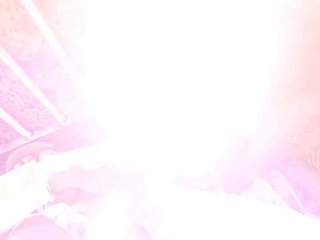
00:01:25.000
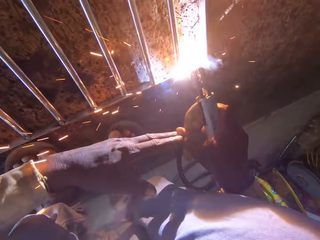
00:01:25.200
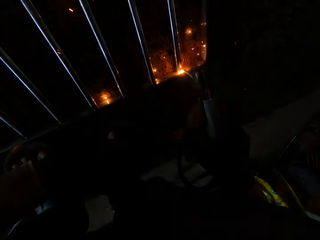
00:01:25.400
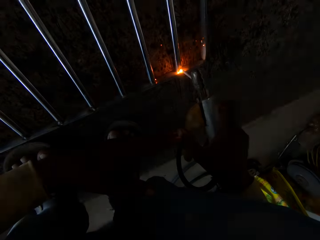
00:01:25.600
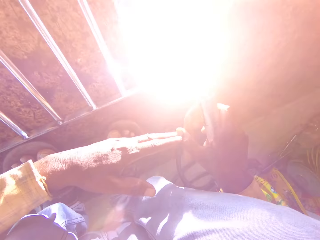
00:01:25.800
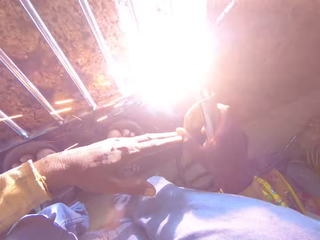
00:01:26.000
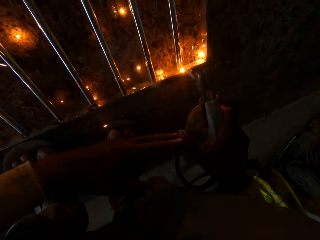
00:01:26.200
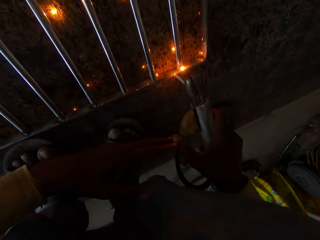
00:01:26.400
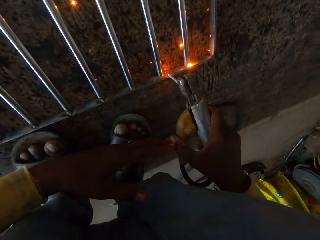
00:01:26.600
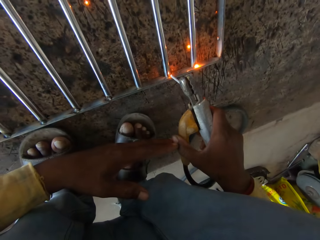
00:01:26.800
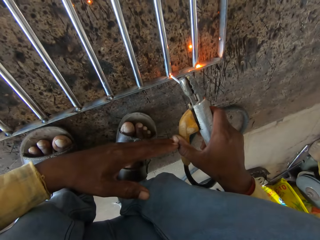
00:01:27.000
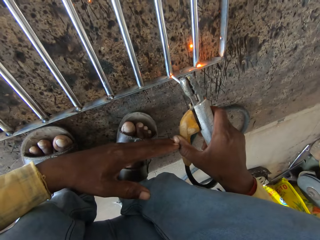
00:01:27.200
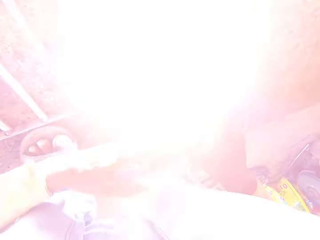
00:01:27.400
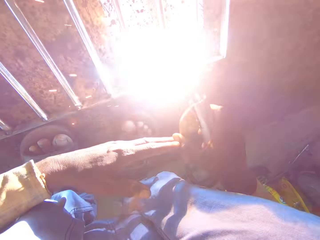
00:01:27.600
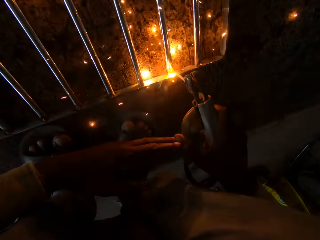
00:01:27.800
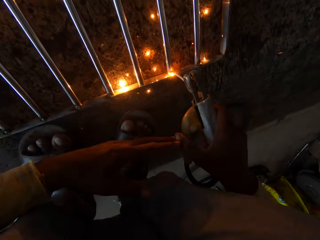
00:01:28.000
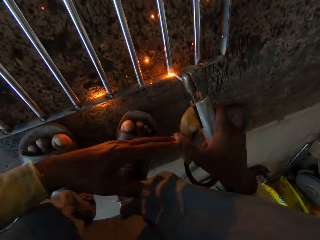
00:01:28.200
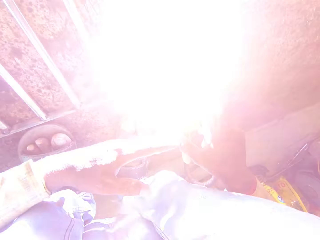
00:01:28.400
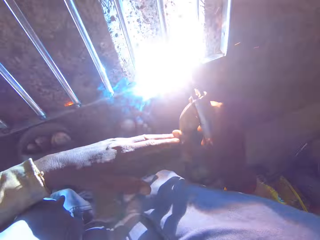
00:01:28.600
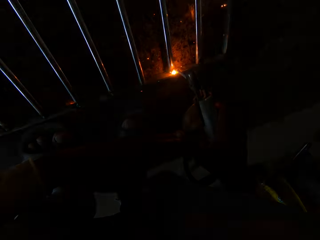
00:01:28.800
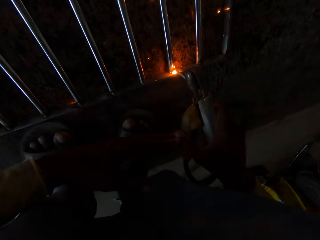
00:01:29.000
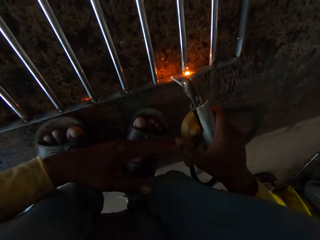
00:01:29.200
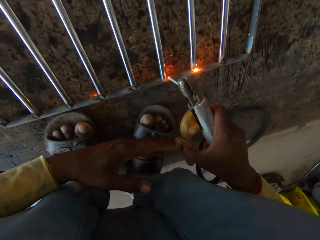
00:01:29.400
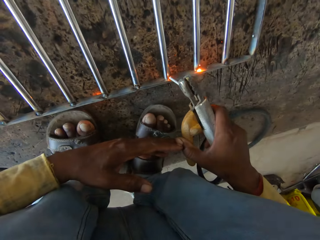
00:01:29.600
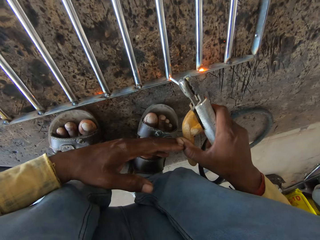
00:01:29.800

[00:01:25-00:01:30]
The camera wearer welds the metal bar with a welding stick.

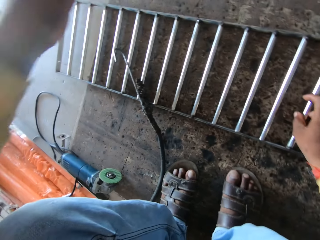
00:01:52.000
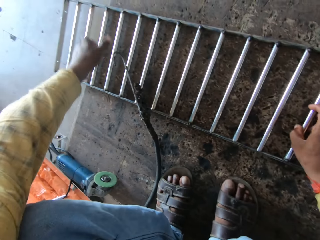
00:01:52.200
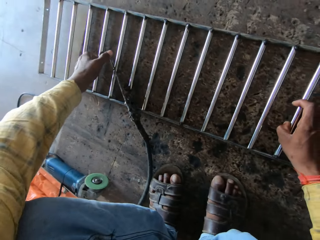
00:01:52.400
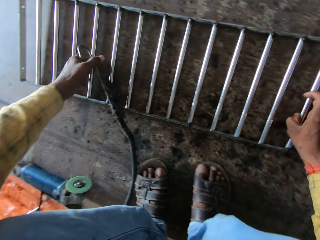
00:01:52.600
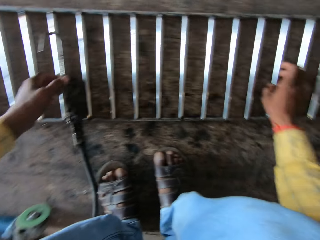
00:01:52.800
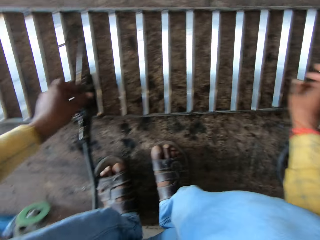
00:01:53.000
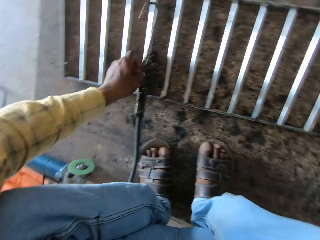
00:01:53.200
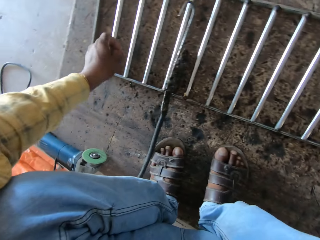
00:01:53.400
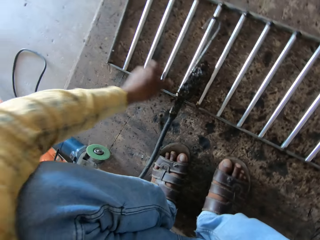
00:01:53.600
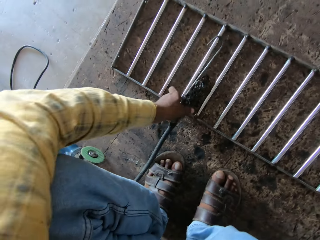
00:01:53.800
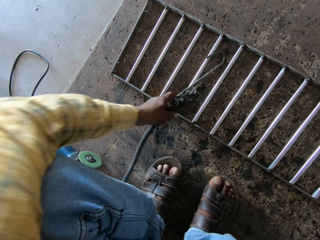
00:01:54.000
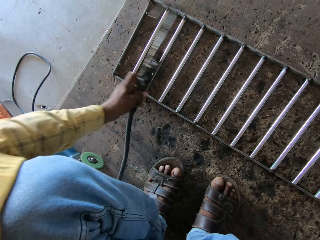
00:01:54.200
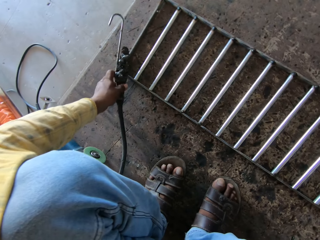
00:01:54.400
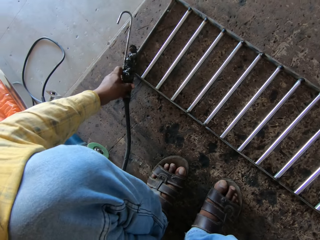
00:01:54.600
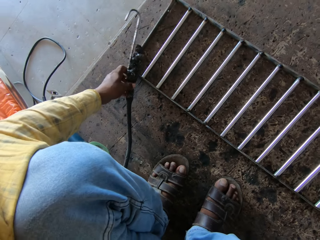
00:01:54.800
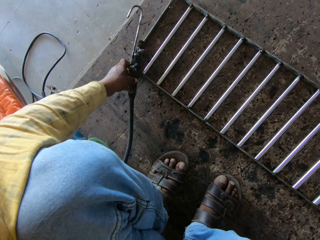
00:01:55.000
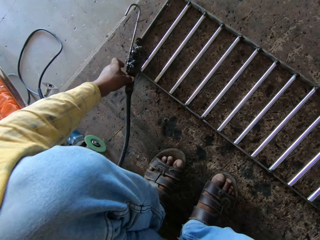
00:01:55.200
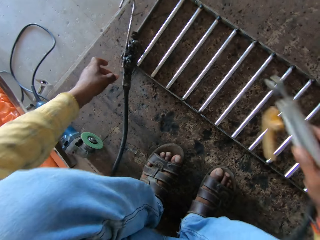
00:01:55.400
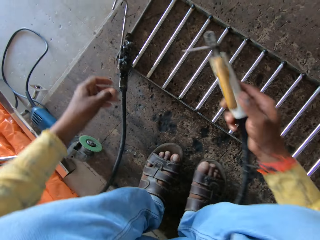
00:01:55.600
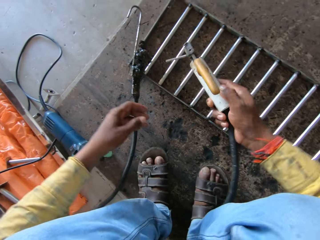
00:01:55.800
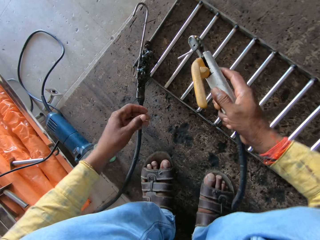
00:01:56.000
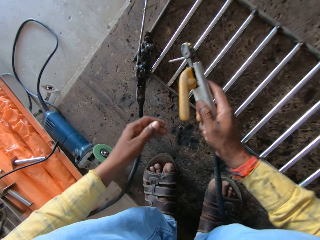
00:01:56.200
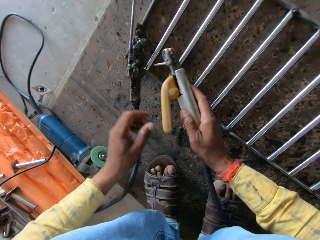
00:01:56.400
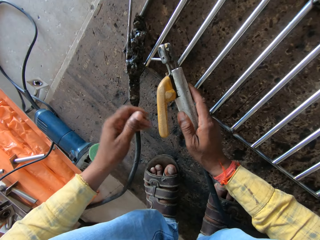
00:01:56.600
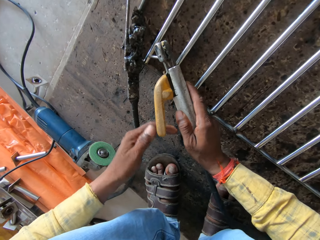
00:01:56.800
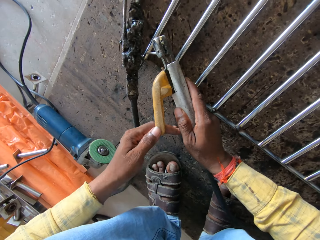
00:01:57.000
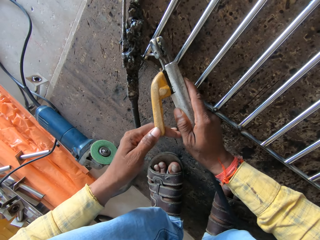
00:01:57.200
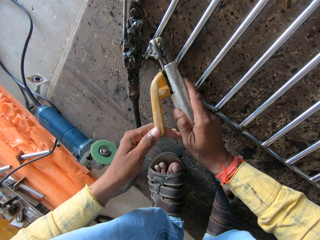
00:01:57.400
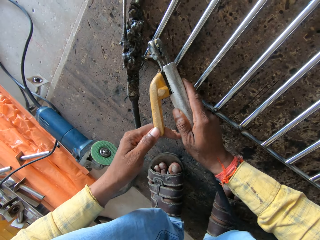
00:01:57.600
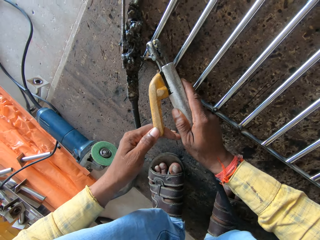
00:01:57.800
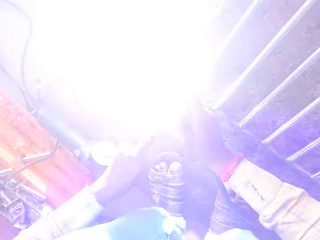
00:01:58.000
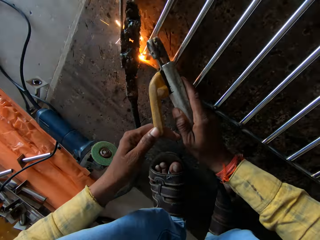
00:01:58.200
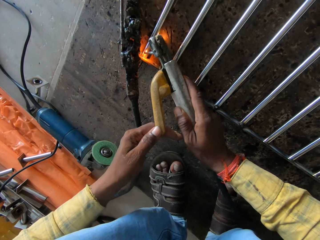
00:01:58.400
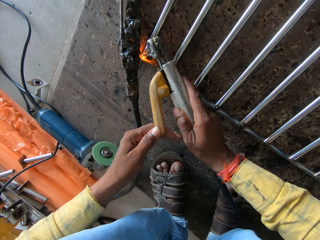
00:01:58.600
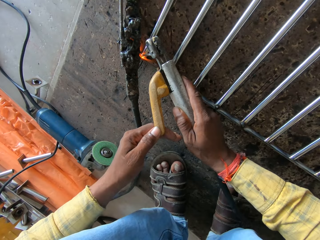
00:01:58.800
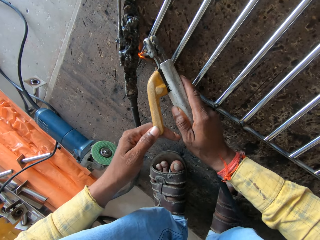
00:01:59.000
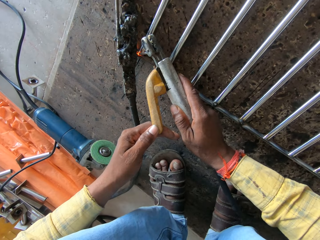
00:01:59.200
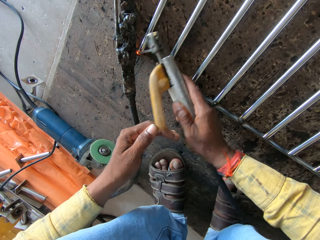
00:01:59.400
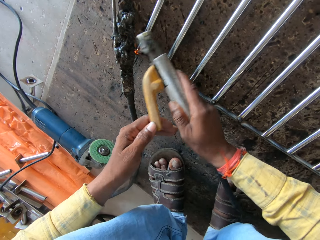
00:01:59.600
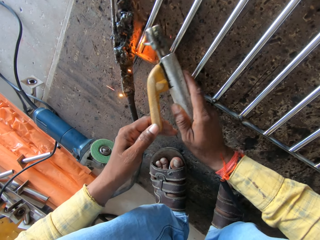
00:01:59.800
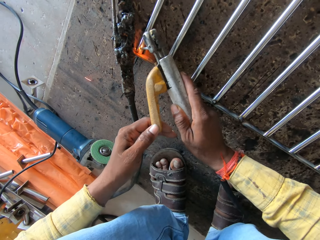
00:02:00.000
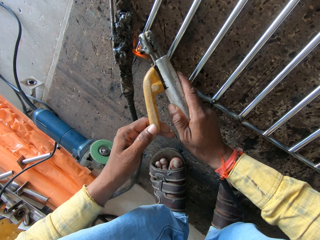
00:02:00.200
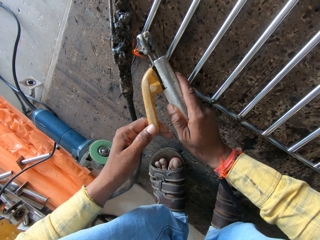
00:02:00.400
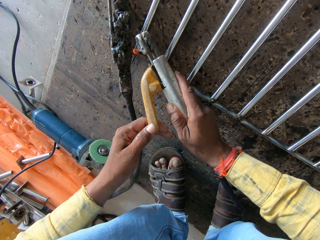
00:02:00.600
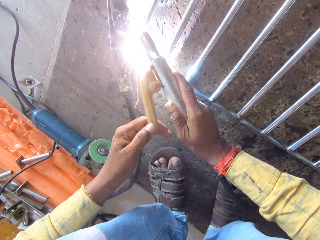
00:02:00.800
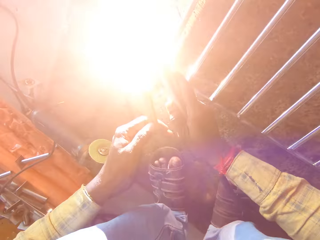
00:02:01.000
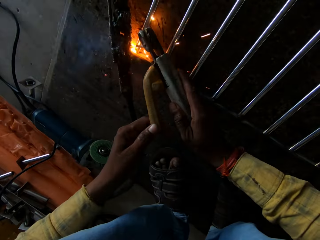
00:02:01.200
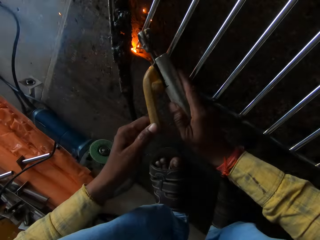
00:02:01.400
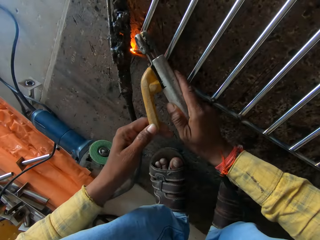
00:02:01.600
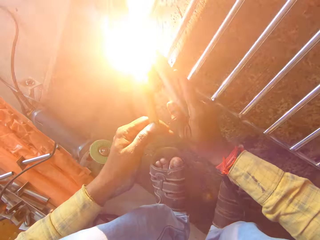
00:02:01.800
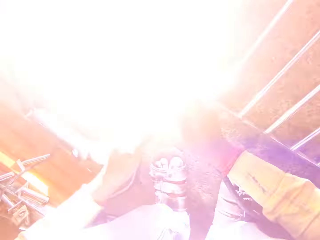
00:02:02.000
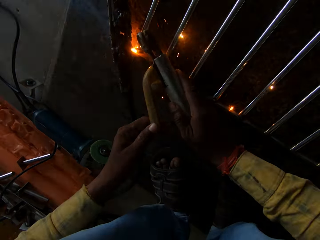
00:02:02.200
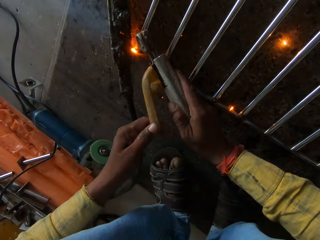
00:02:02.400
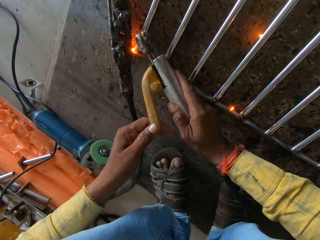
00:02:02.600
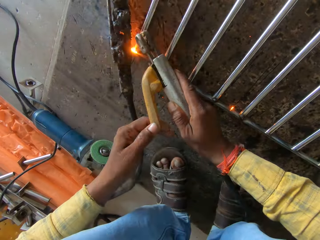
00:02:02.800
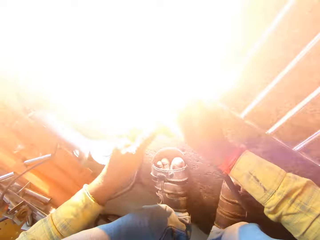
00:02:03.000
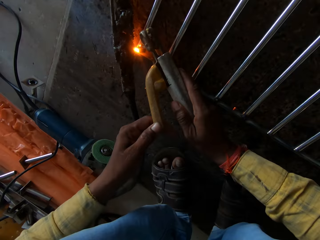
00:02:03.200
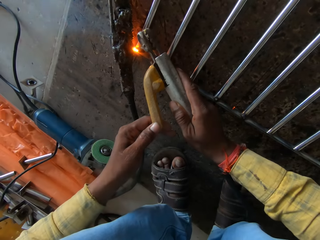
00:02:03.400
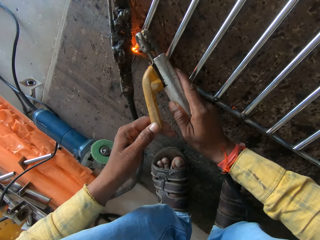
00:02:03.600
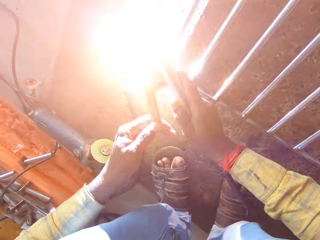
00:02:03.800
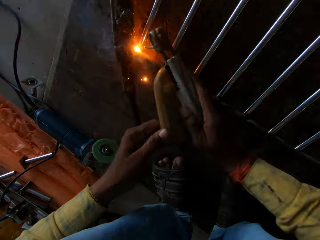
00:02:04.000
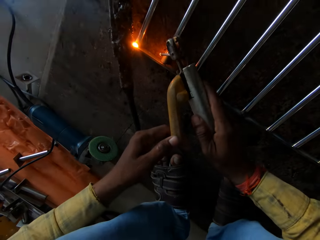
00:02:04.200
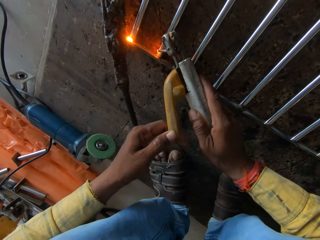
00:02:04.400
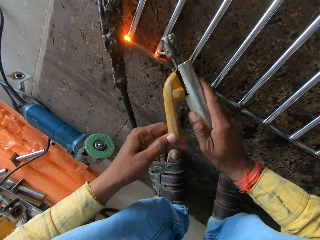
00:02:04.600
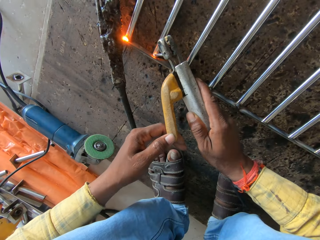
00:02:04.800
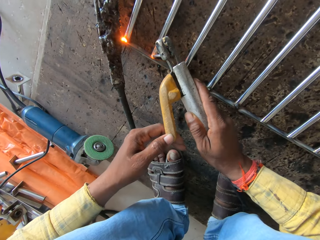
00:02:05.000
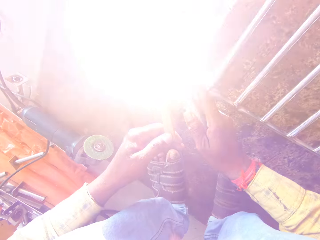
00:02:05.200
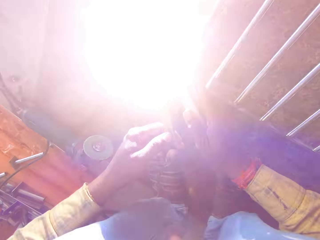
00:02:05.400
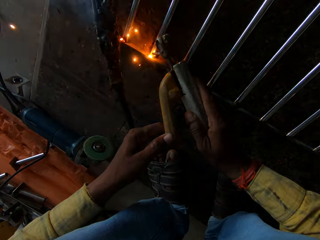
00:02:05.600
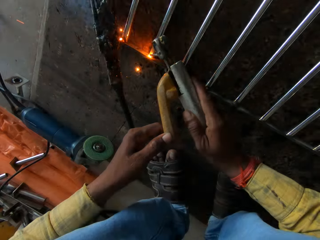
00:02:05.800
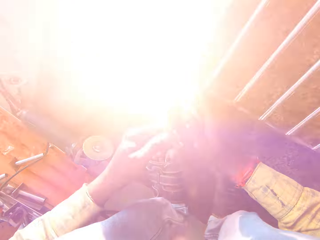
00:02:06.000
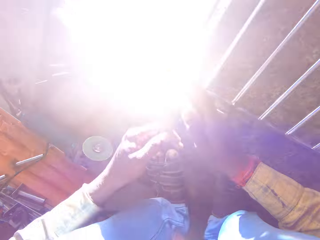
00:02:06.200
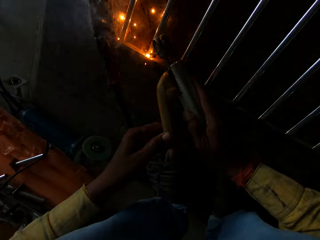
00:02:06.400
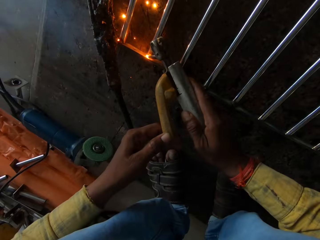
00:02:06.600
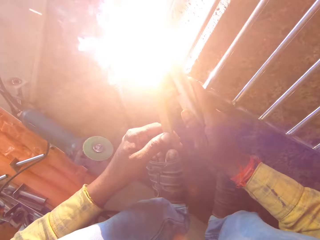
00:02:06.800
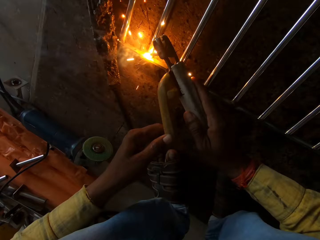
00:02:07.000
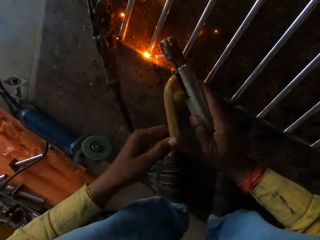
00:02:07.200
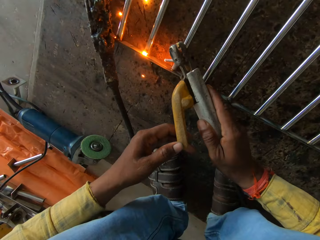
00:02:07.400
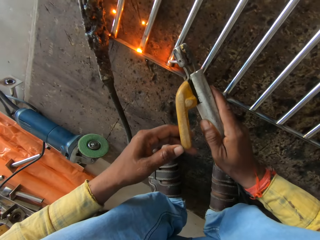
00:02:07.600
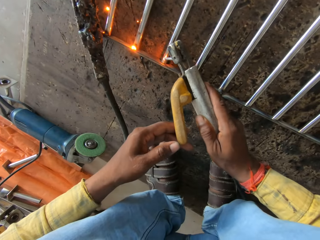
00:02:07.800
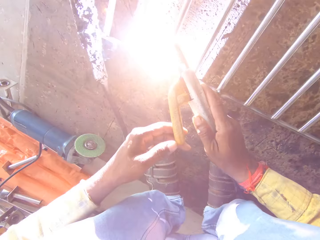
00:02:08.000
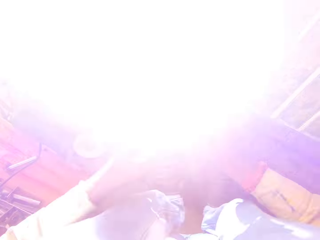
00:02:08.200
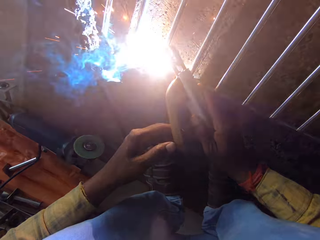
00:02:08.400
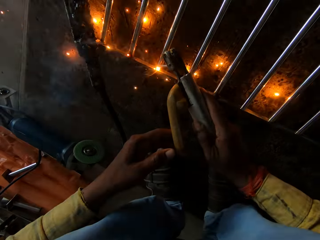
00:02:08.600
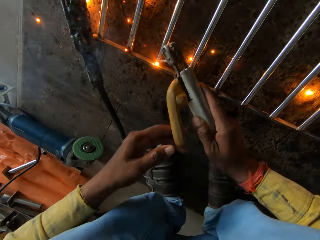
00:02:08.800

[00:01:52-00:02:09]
The camera wearer moves the metal bar. They properly clamp a hook on a metal grill. They place the metal hook on the metal bar. They weld the metal bar with a welding stick.
